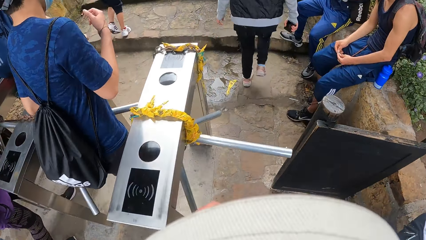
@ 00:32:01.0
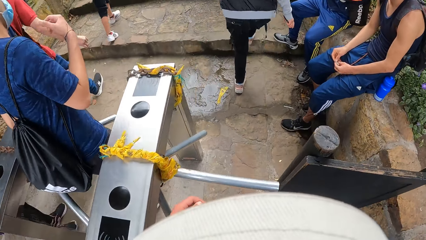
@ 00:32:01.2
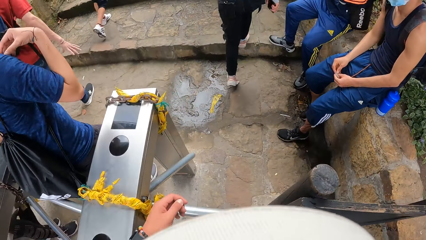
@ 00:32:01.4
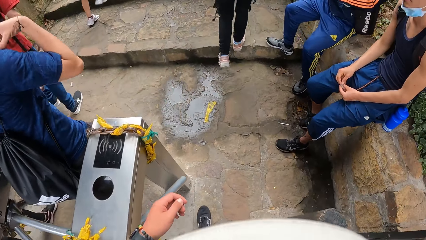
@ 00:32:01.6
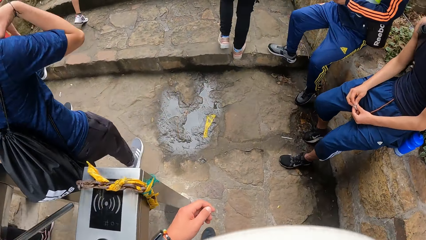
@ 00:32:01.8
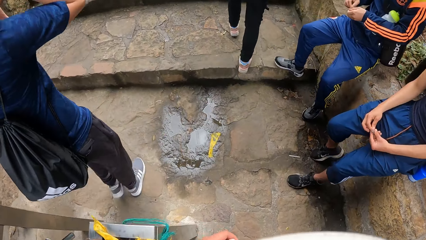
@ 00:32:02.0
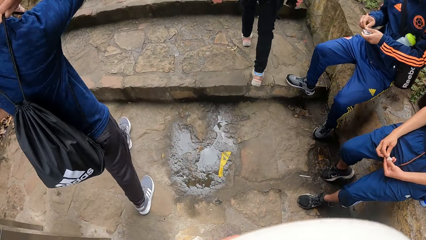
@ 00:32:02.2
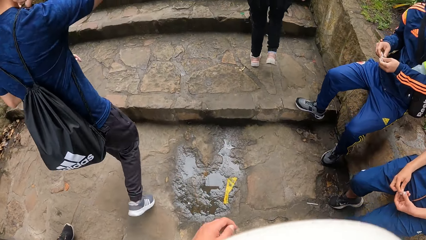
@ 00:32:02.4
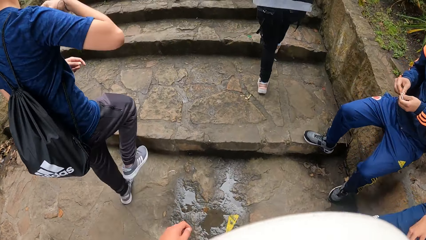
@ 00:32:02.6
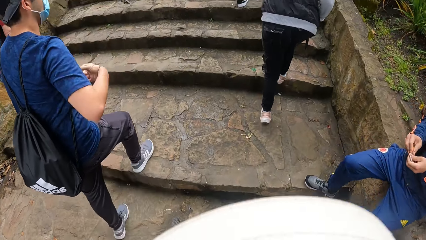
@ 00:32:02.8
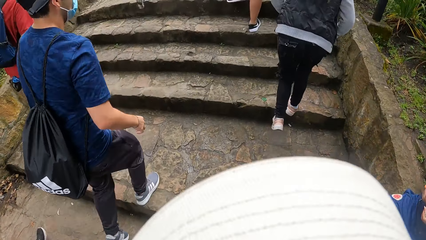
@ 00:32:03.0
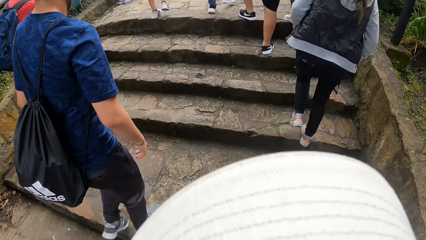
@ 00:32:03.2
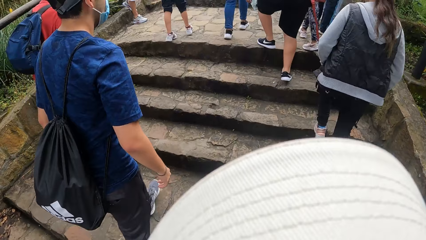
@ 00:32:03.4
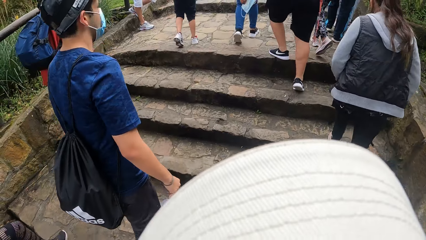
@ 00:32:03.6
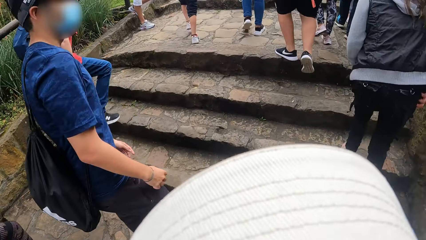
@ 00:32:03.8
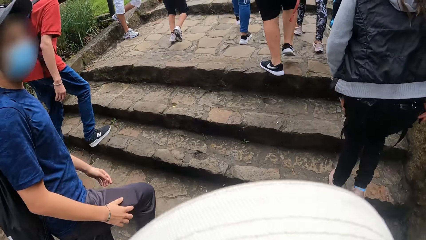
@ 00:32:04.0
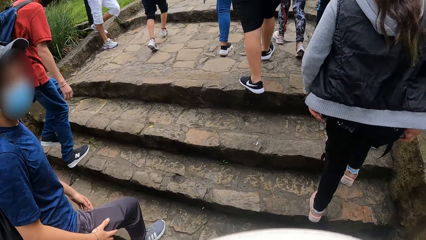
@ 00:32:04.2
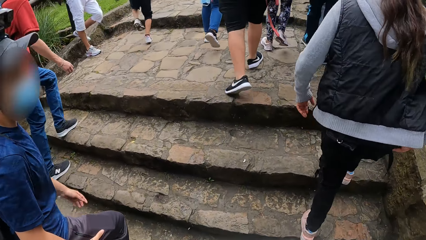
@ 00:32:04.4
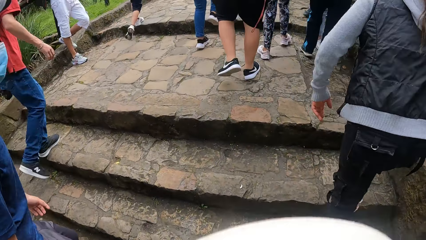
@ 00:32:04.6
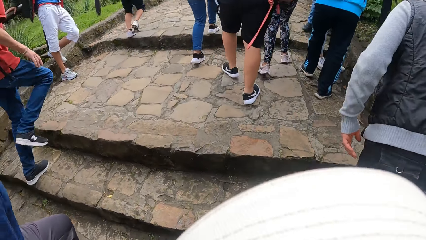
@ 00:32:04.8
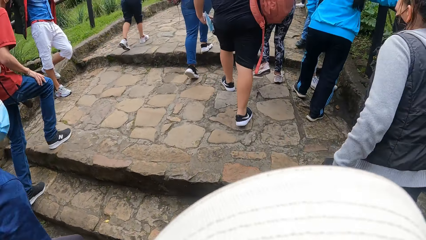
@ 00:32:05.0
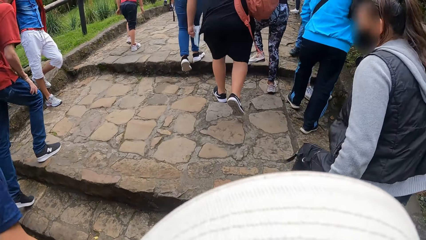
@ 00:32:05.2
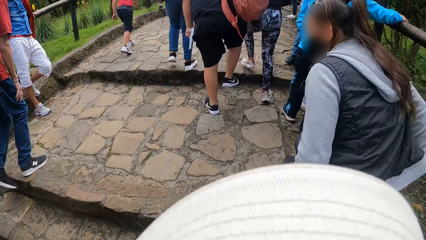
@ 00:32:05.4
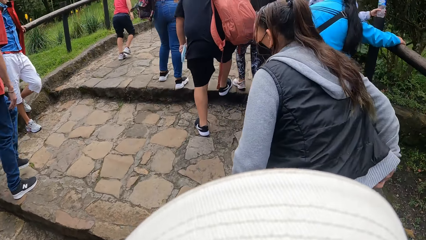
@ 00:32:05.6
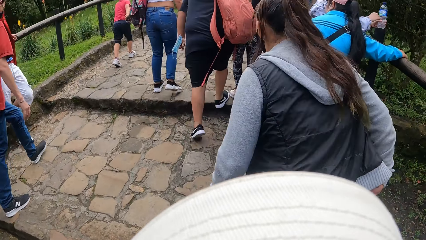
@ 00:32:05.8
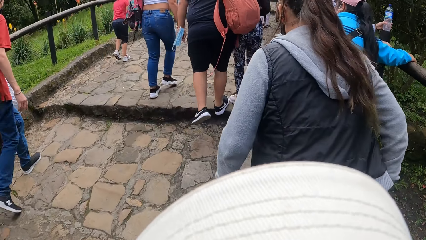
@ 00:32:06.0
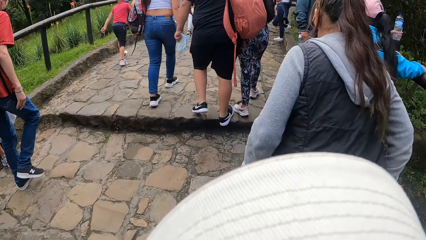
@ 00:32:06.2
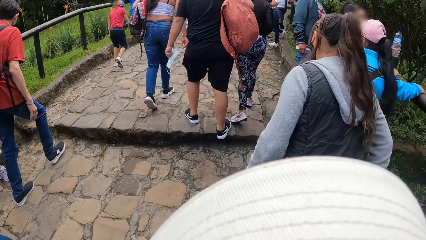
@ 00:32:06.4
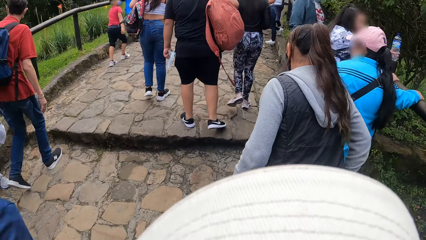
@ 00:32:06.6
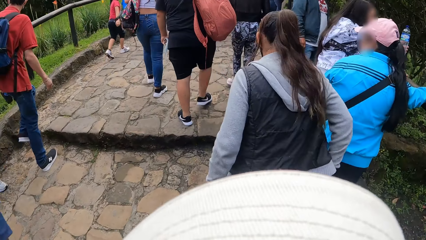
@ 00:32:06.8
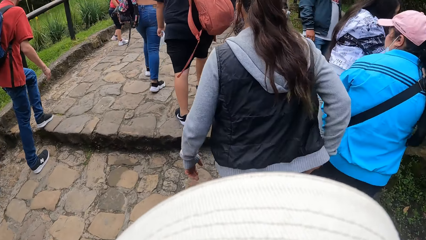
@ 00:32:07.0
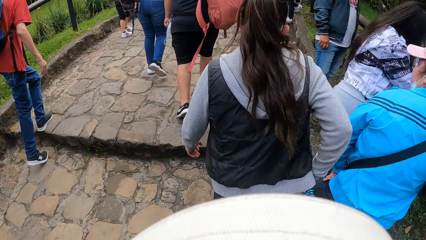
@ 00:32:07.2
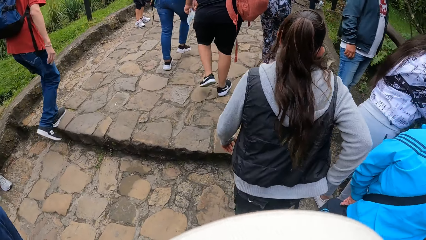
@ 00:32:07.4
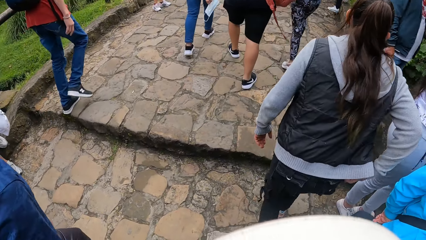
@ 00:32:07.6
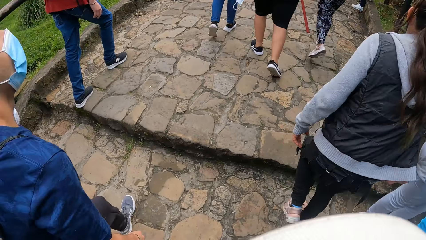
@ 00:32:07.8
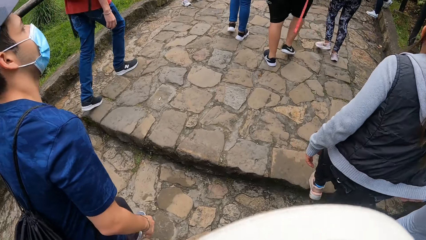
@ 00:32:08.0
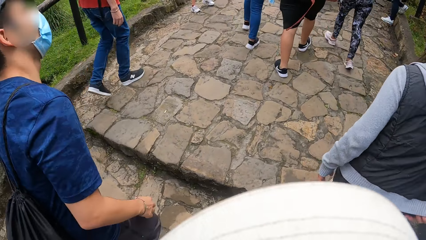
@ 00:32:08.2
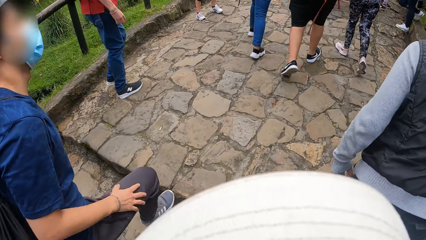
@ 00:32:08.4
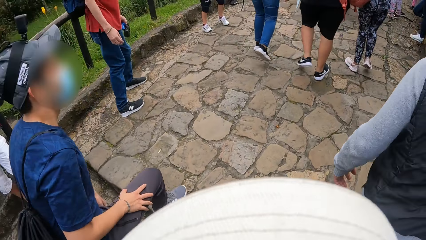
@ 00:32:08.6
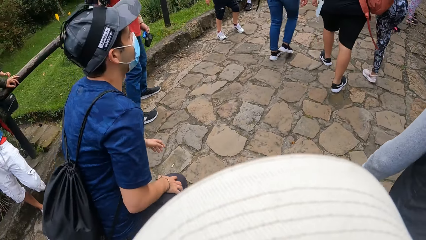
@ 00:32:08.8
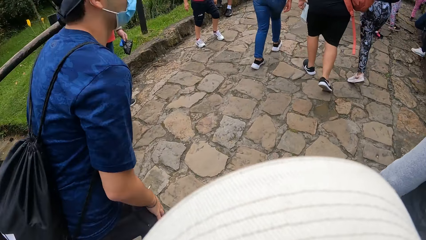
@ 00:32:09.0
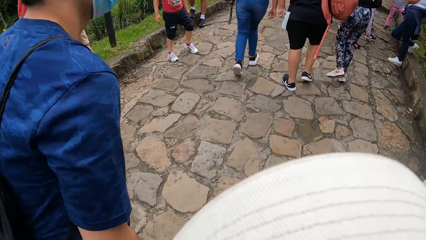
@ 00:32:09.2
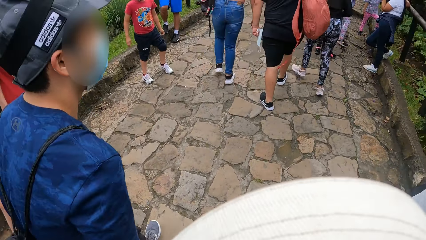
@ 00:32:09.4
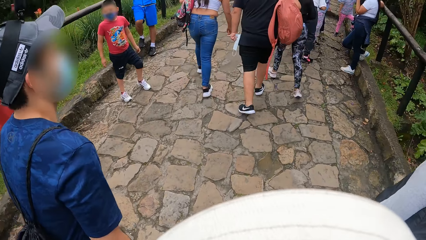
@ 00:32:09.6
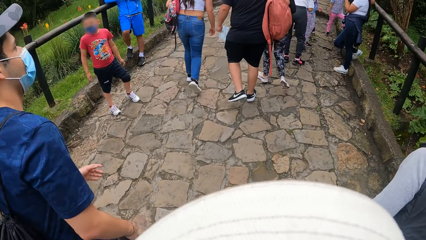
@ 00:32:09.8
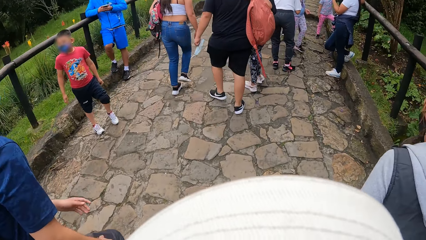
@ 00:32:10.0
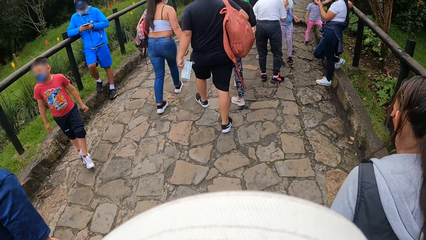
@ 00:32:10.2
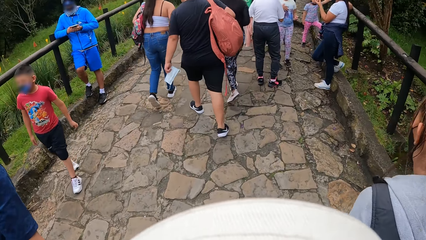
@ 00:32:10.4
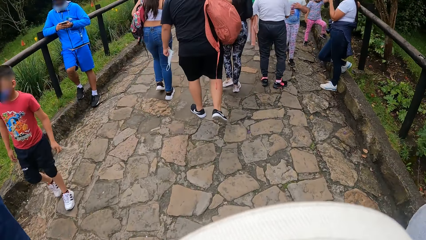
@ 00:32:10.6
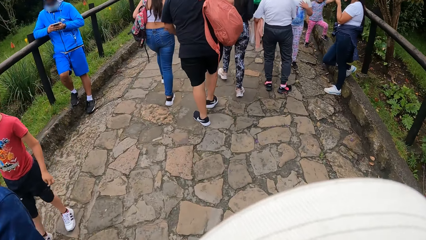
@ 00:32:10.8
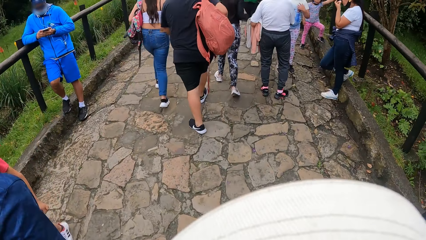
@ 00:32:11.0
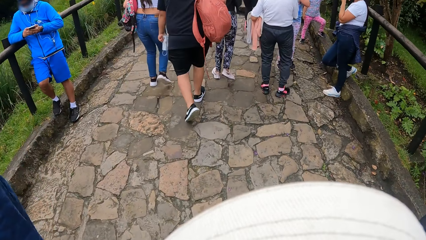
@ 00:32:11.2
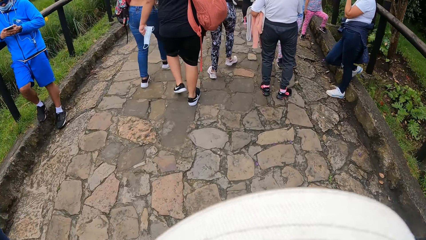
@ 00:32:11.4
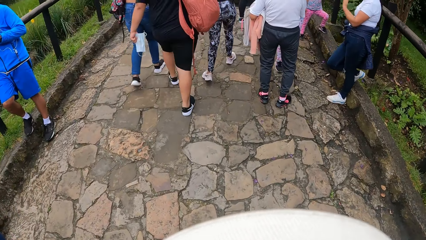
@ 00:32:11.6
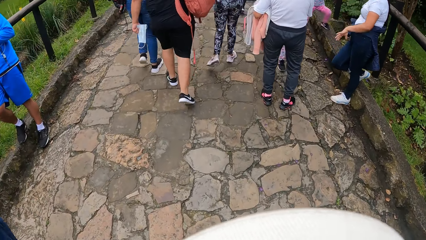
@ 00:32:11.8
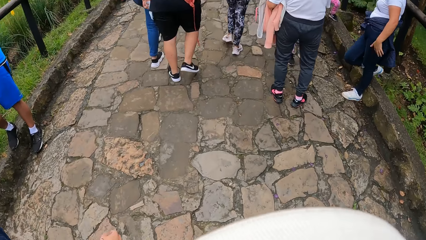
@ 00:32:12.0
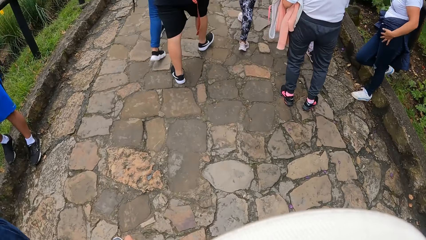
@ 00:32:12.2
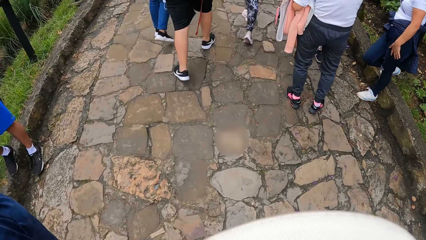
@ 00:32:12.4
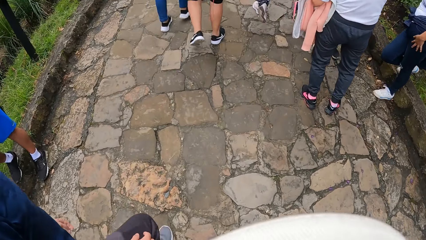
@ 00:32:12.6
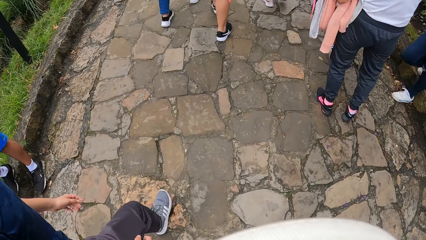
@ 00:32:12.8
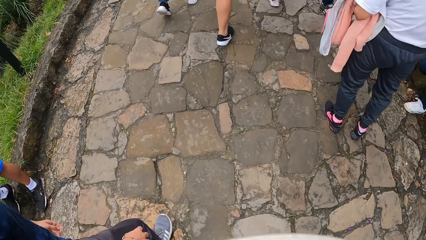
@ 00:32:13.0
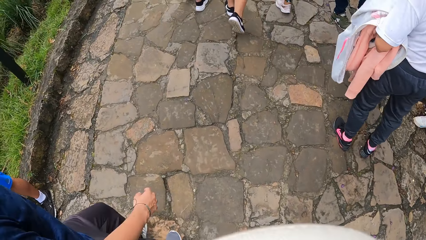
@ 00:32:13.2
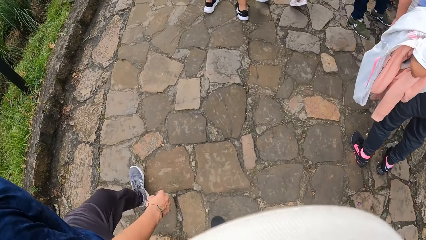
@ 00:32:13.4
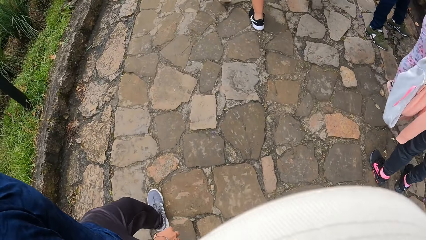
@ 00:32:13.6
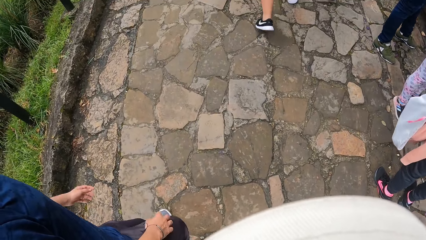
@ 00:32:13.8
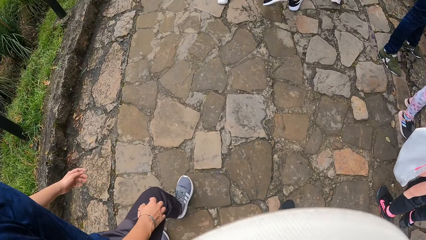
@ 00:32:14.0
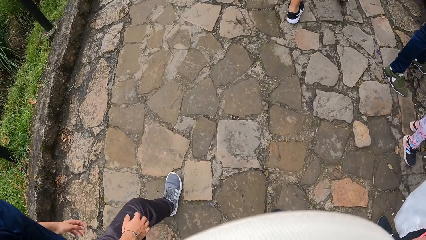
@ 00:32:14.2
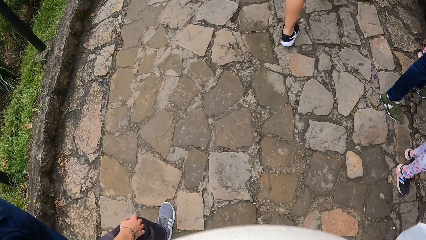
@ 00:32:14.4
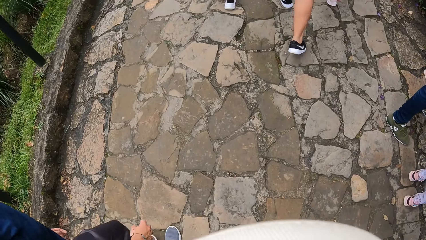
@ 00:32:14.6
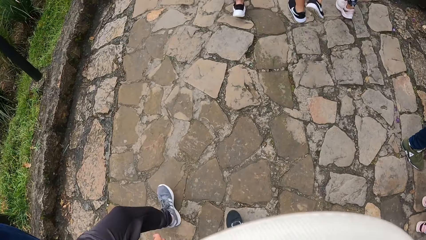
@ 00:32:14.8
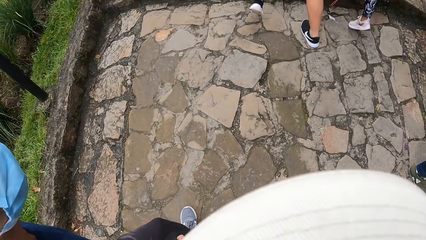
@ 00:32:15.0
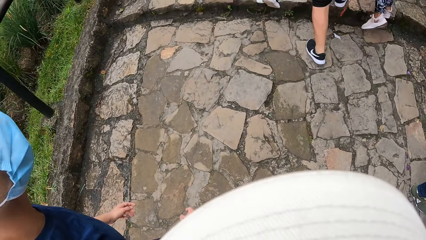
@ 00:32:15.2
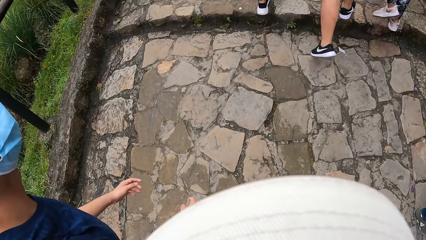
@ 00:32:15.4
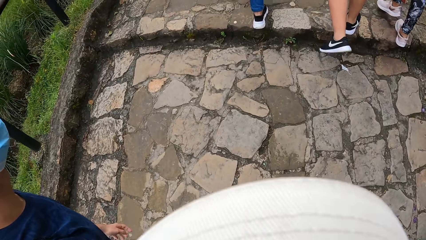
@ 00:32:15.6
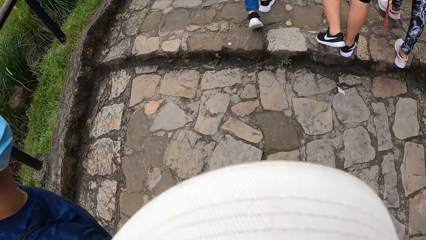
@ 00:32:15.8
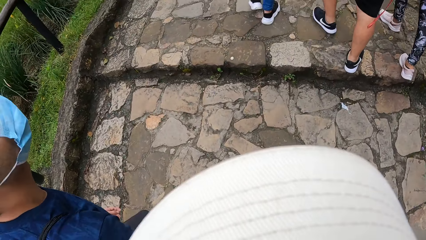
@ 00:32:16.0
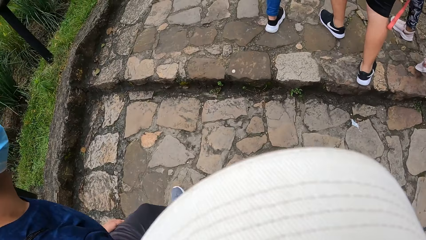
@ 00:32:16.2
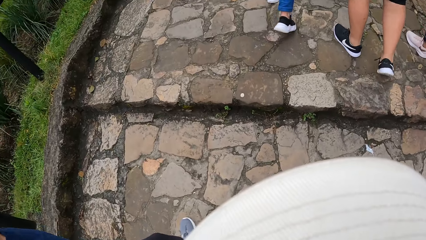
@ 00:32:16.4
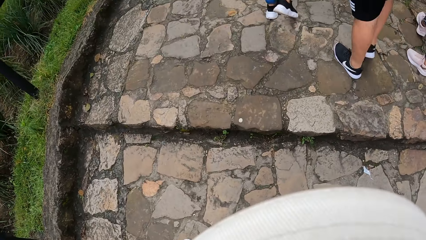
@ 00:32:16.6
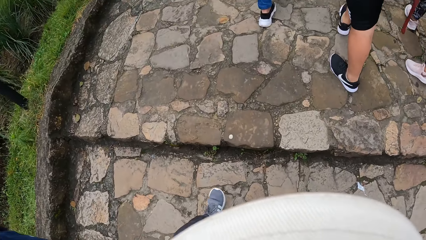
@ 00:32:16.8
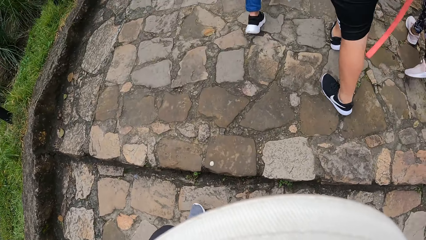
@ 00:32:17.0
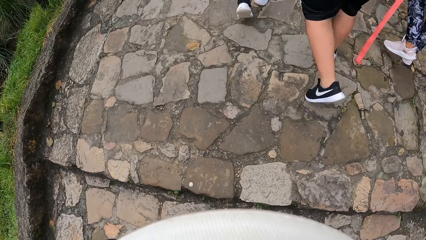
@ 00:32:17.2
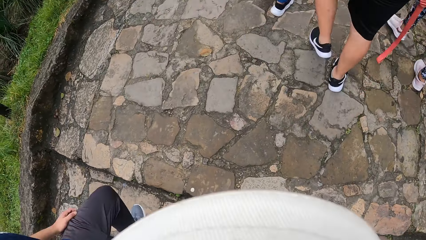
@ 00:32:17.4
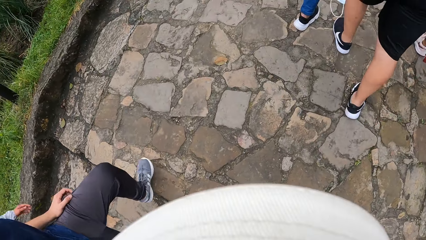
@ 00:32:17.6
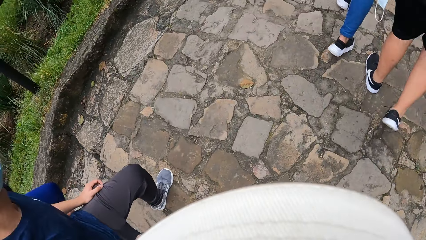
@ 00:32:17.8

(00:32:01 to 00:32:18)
The camera wearer walks past a toll gate barrier. A man adjusts his bag.
